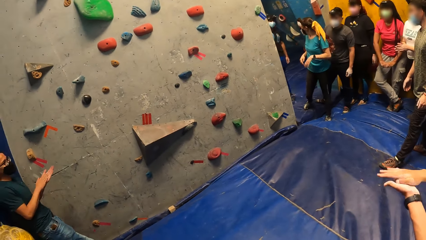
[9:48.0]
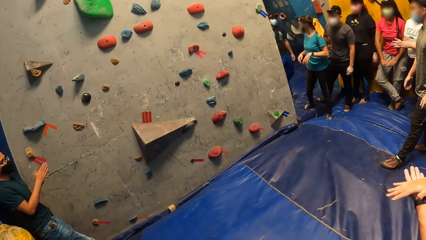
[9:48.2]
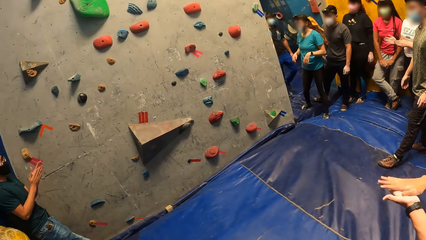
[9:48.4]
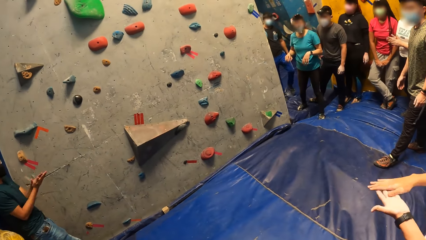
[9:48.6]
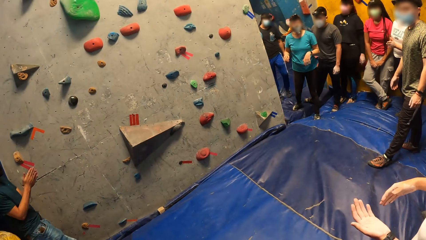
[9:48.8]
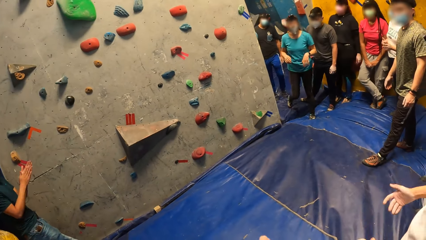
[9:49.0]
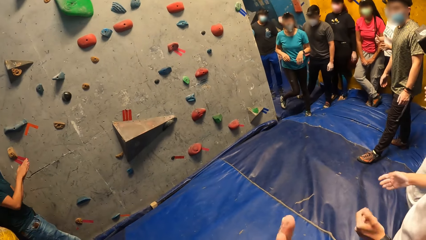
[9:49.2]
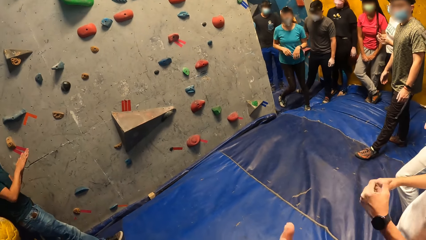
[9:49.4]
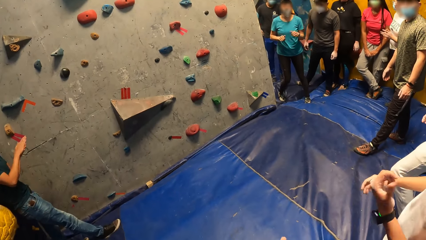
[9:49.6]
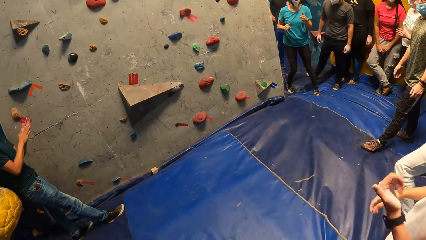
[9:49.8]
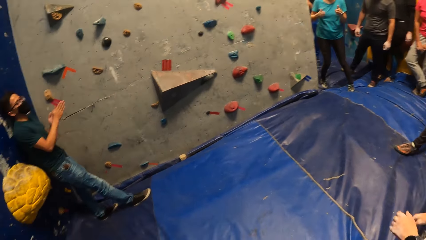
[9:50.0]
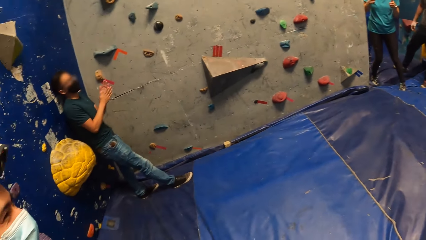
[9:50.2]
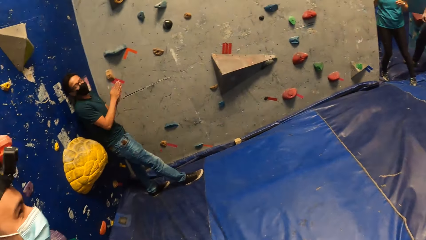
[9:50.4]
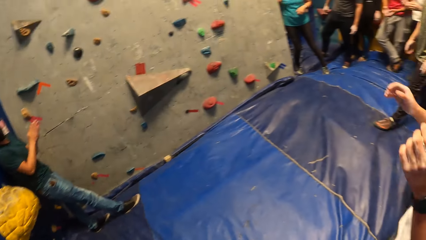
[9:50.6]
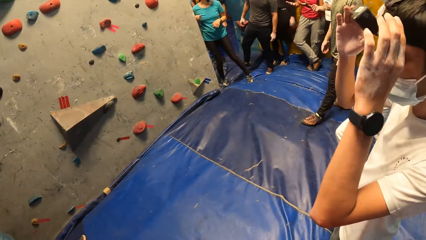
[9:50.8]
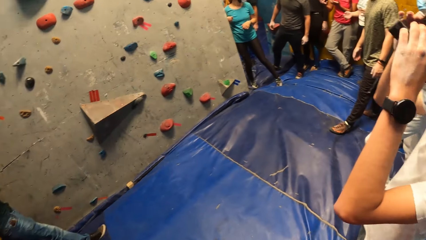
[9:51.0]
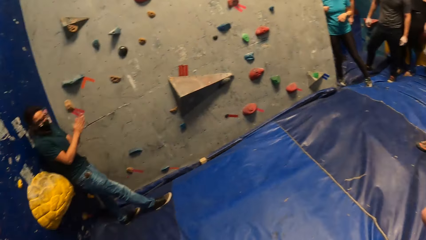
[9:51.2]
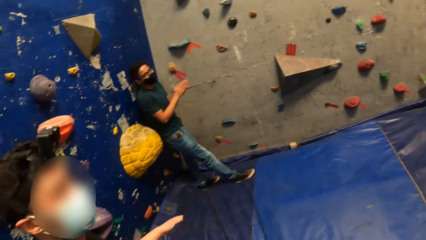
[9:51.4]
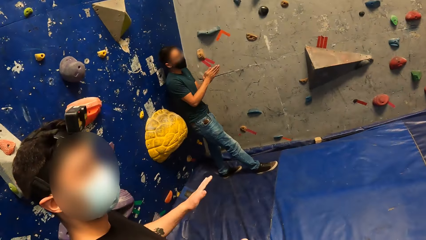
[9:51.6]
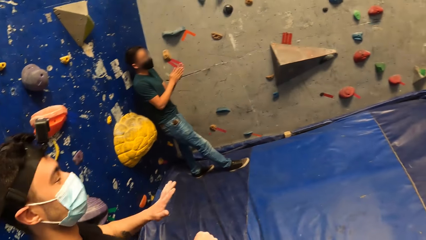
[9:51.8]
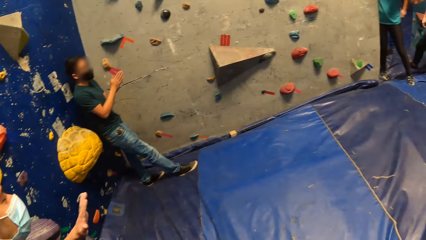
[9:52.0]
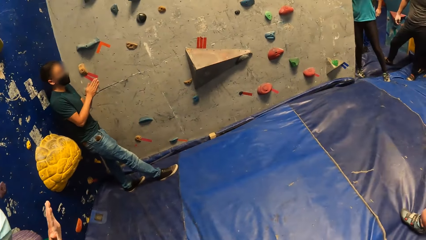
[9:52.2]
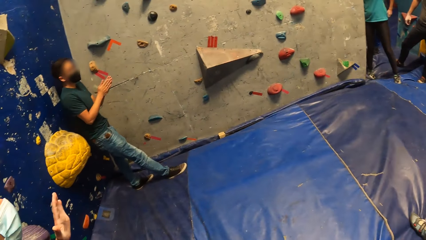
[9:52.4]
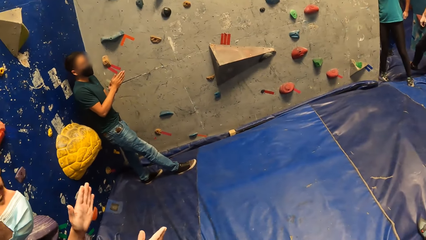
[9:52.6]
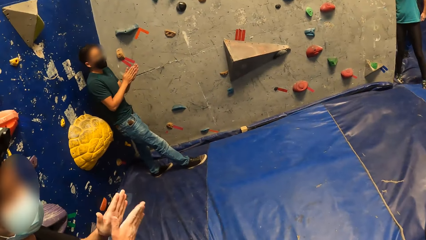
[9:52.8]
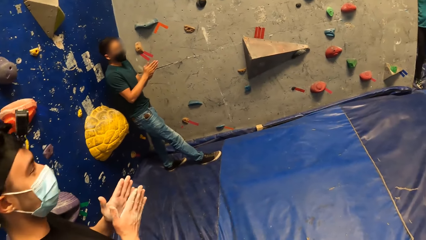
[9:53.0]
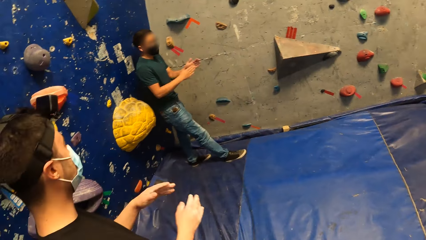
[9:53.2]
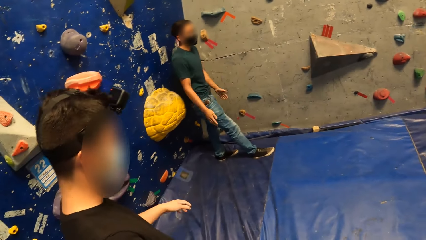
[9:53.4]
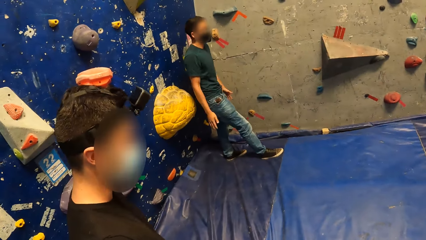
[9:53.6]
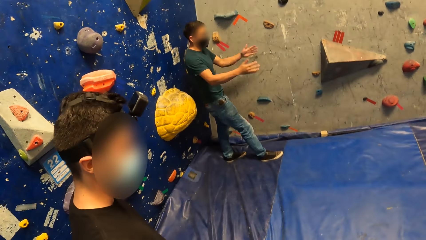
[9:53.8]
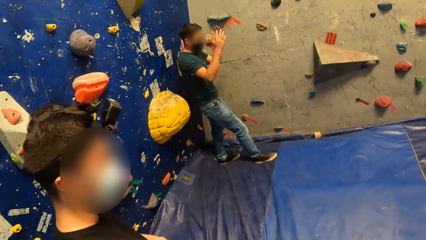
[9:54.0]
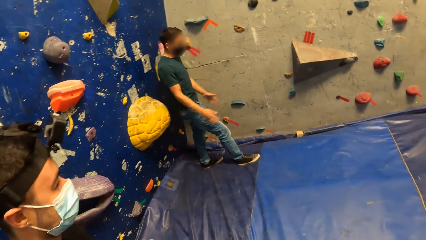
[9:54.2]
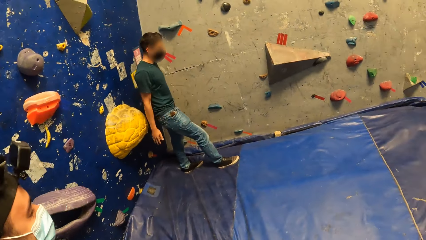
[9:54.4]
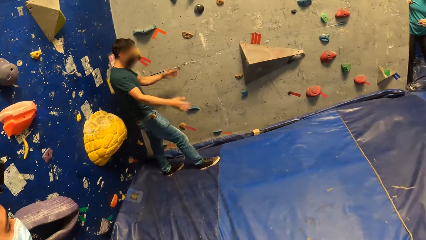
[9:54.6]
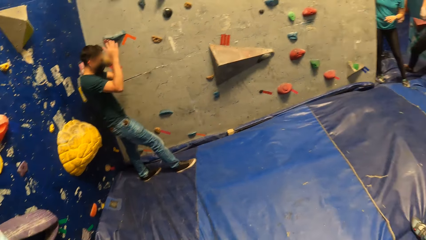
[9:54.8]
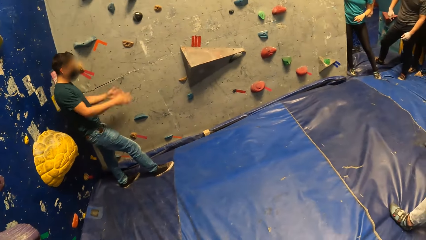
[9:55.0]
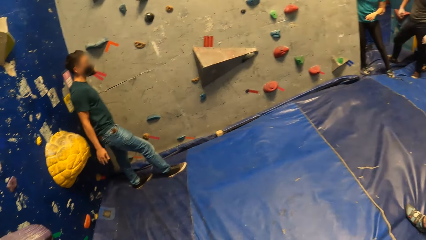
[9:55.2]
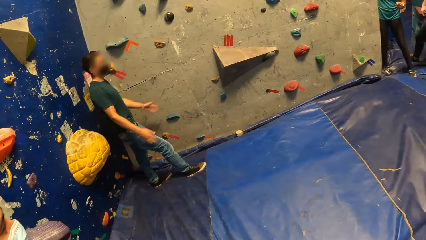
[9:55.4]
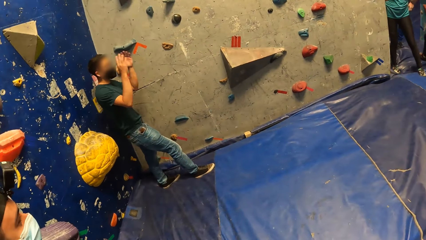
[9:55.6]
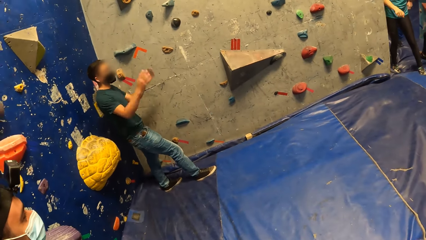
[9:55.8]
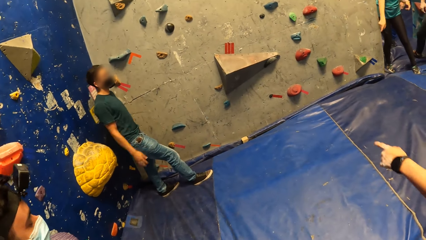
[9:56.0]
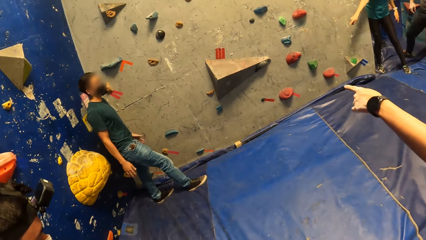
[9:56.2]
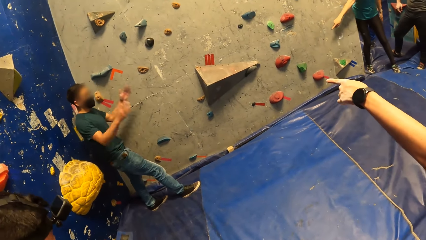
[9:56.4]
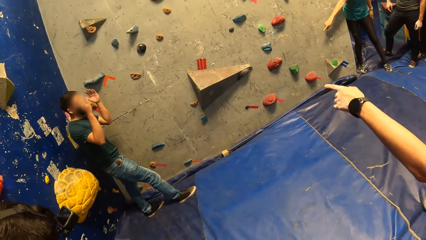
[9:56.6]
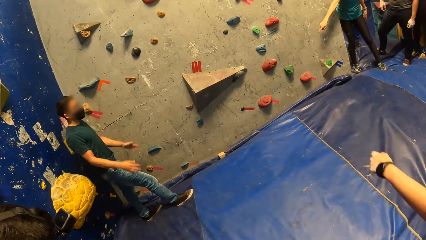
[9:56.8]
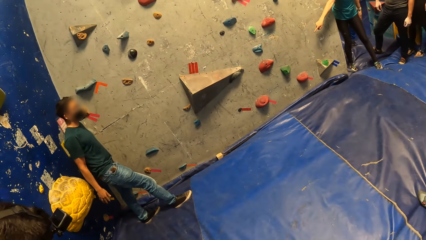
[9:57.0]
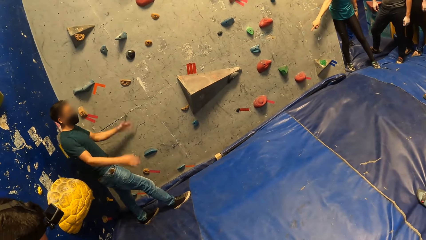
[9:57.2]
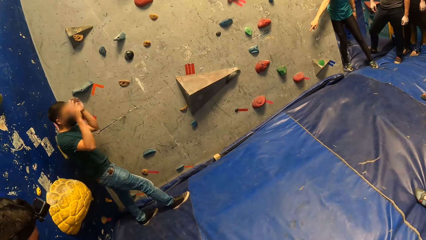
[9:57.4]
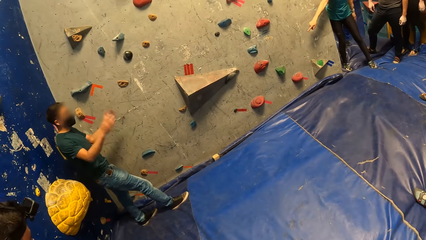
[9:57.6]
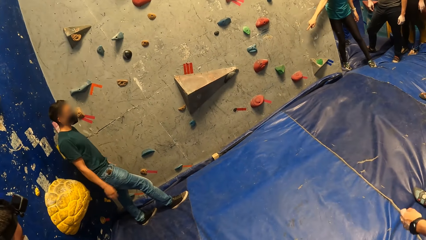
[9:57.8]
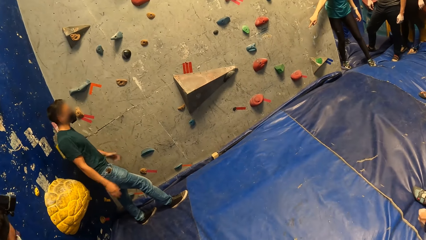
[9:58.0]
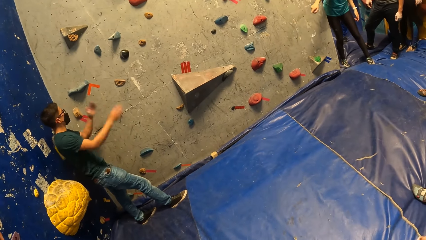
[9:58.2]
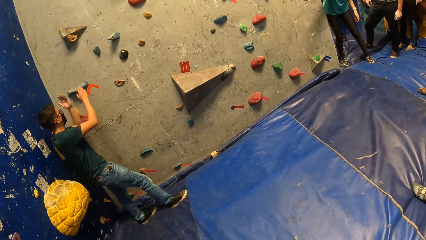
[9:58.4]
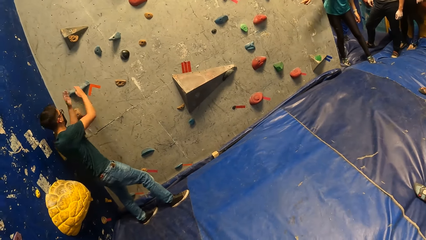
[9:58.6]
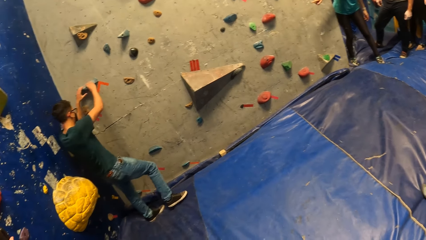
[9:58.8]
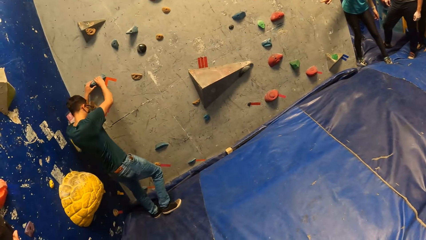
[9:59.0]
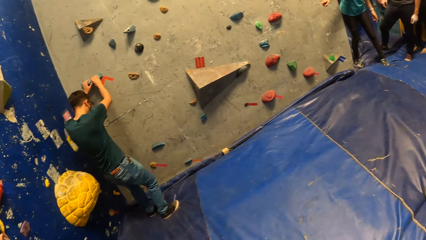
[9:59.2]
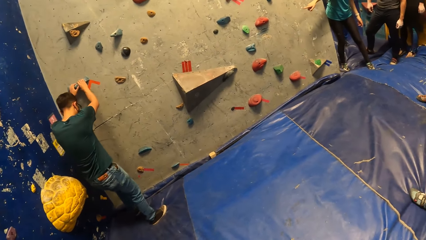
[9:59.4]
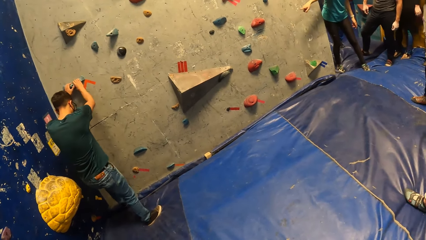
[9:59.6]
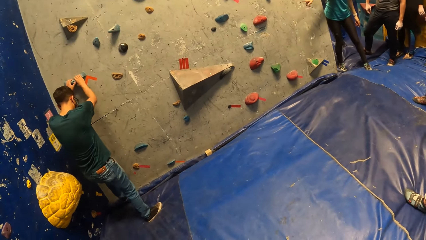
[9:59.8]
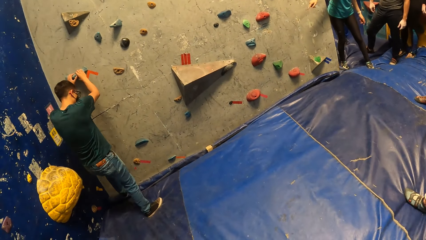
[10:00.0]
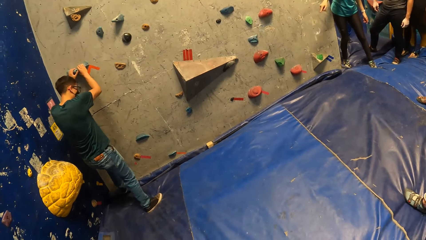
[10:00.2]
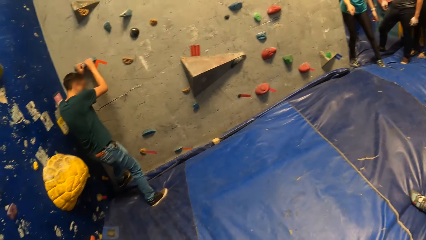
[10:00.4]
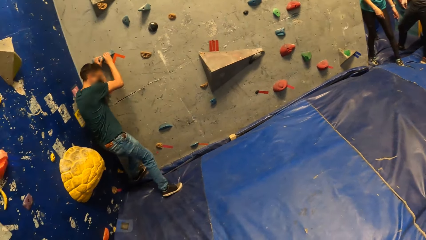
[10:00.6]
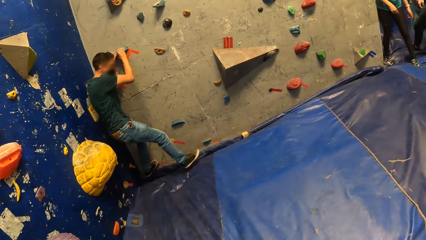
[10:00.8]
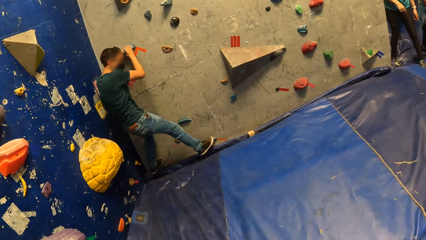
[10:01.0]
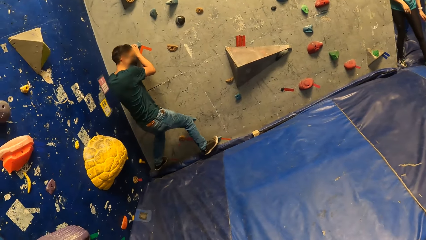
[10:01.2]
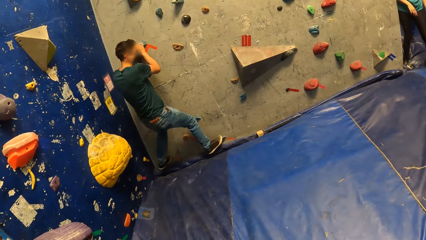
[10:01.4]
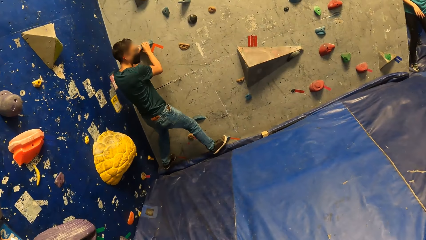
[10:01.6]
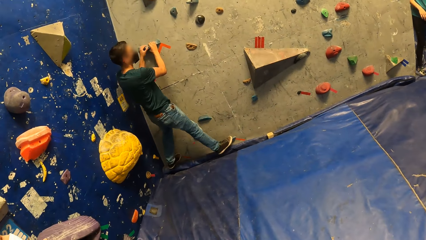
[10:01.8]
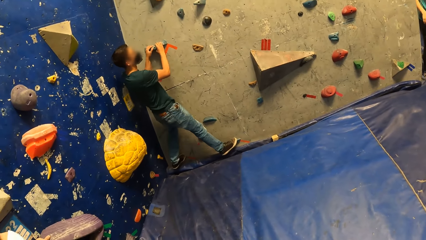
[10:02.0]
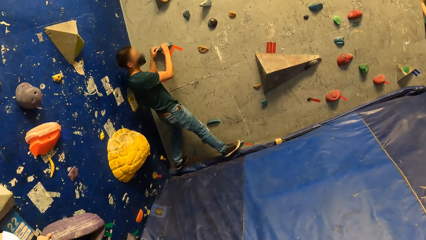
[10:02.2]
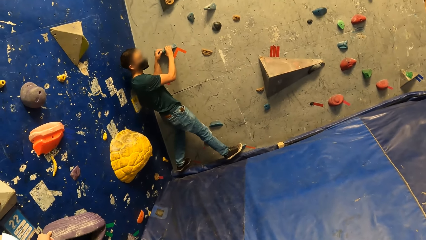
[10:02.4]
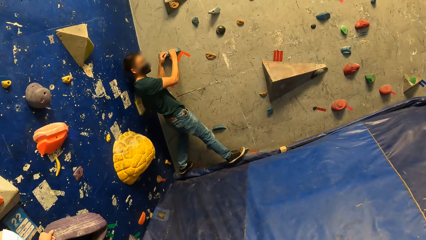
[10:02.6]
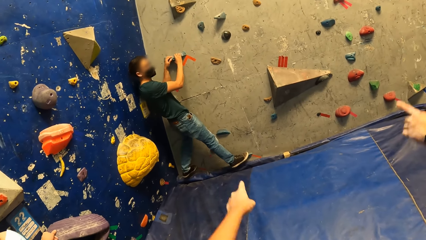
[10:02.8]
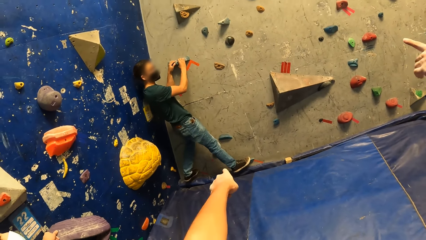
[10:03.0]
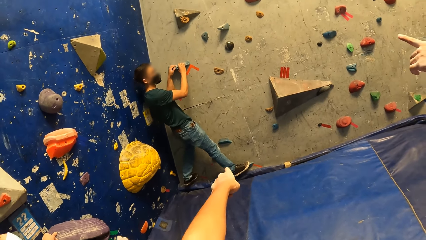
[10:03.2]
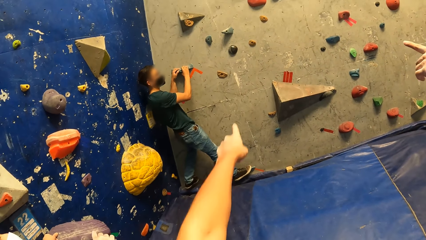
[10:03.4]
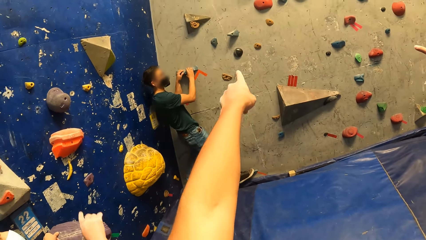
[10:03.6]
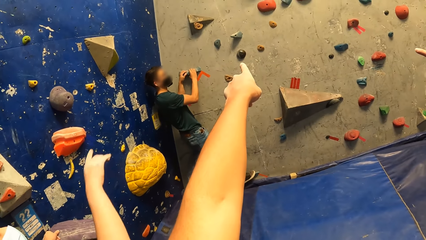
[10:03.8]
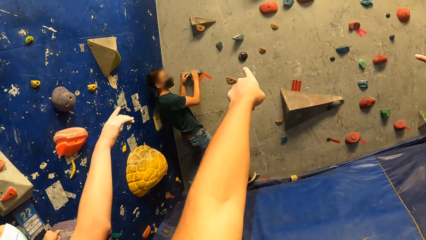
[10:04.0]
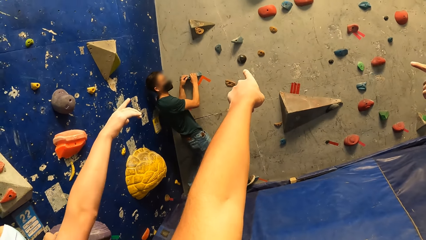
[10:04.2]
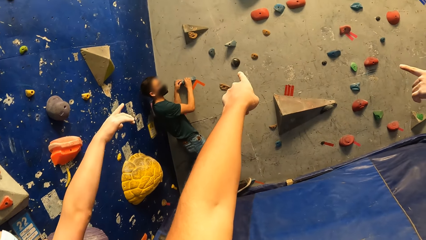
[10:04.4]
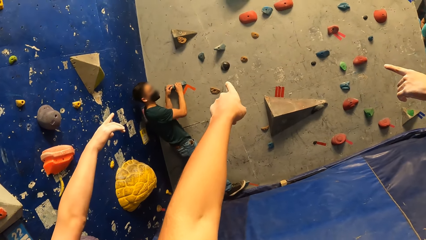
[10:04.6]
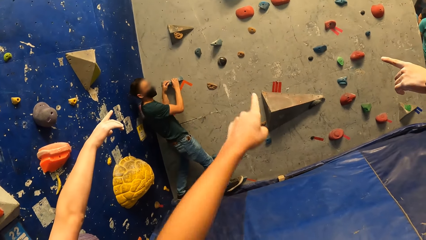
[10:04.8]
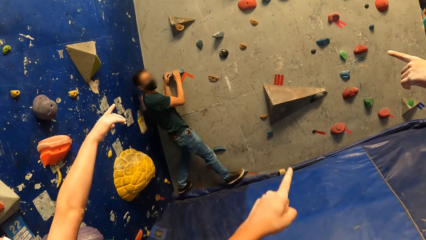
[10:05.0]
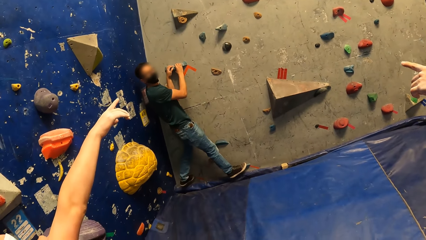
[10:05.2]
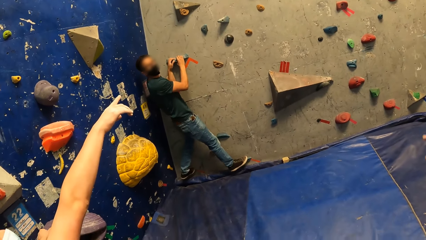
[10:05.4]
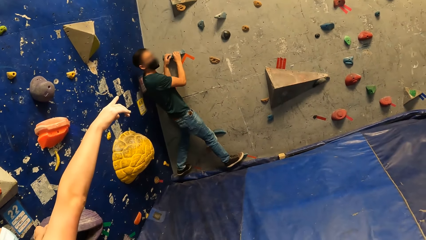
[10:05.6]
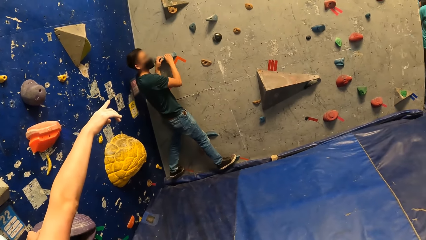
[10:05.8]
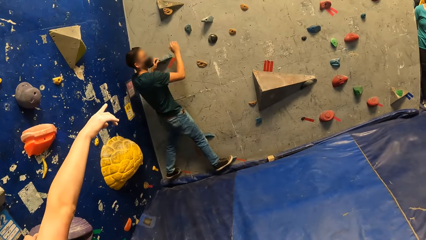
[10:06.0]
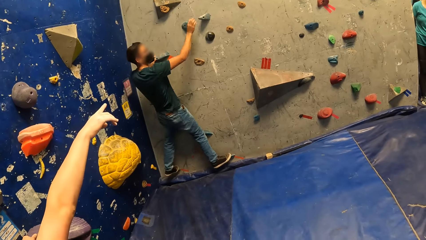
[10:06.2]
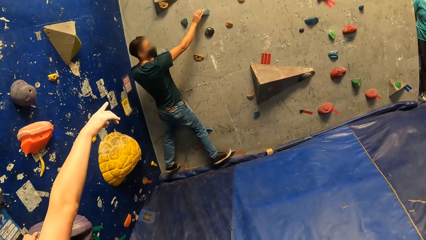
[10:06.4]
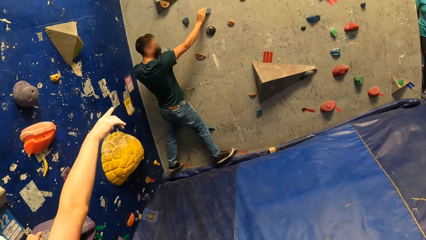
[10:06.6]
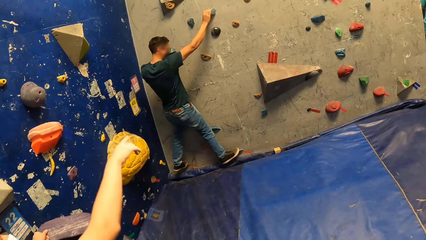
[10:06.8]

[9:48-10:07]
A person rubs the hands together. The camera wearer turns around the room. The person moves the hands side to side. Another person points at the first person. The first person climbs the bouldering wall. The other person points at the bouldering wall. A third person points at the bouldering wall.
